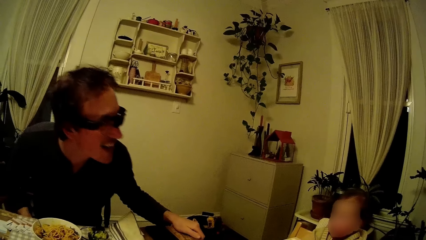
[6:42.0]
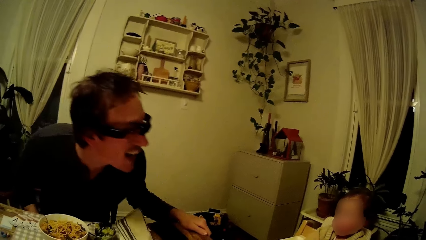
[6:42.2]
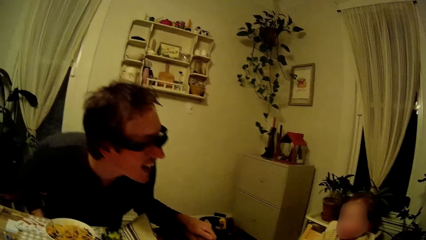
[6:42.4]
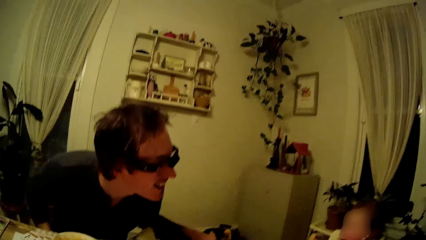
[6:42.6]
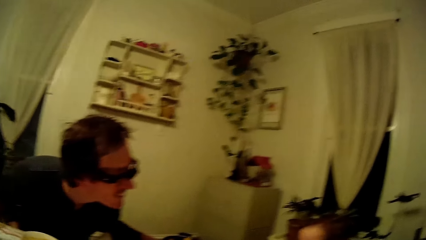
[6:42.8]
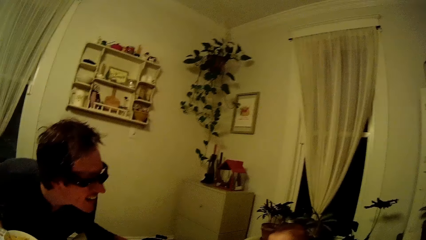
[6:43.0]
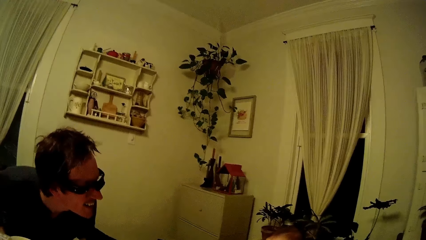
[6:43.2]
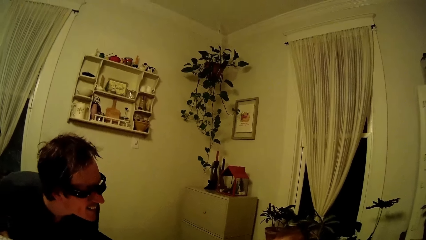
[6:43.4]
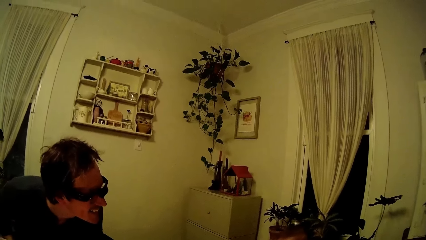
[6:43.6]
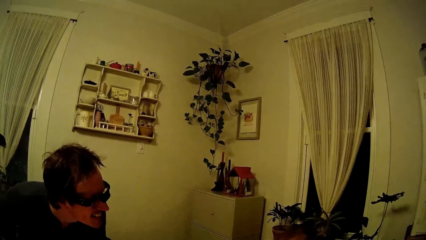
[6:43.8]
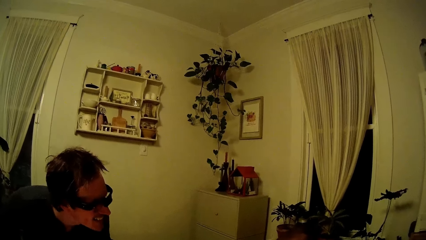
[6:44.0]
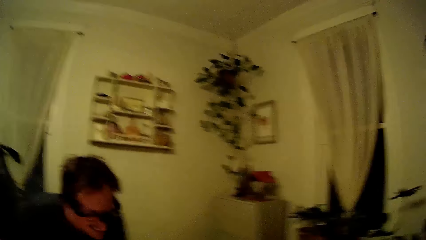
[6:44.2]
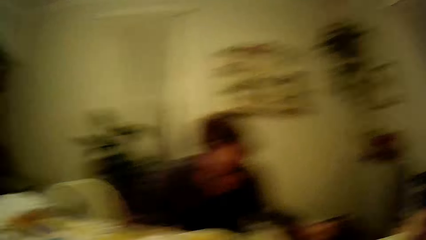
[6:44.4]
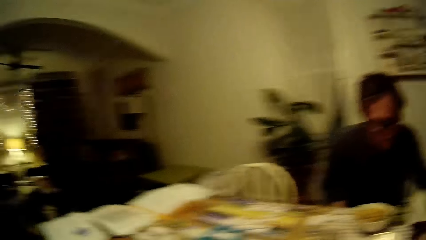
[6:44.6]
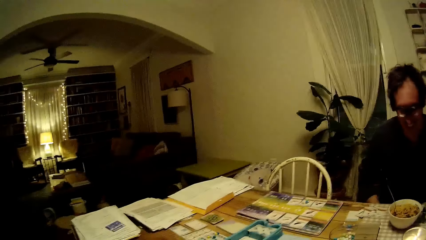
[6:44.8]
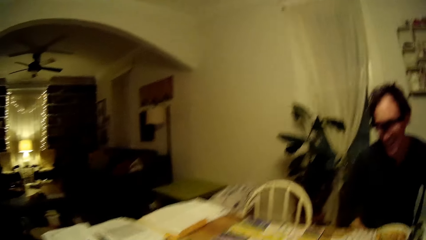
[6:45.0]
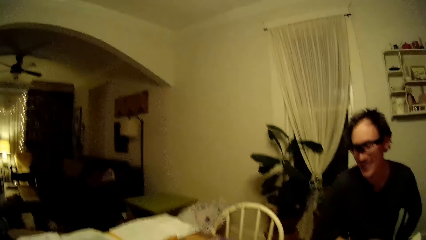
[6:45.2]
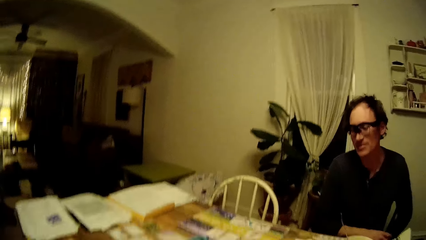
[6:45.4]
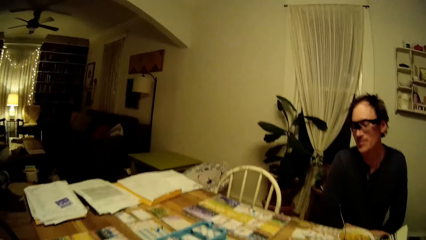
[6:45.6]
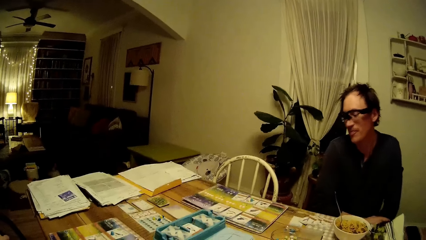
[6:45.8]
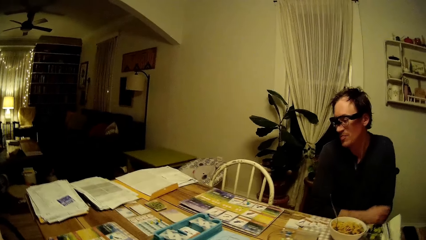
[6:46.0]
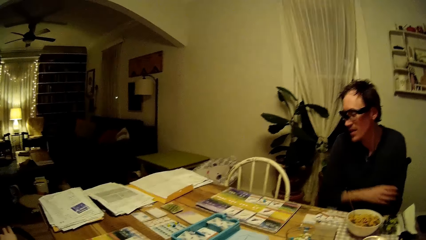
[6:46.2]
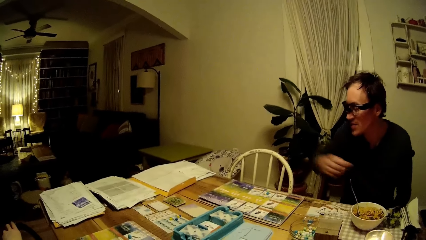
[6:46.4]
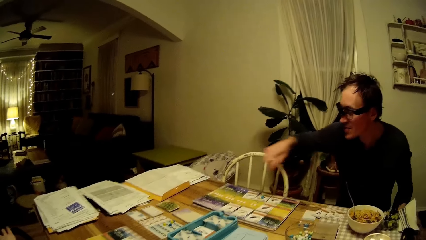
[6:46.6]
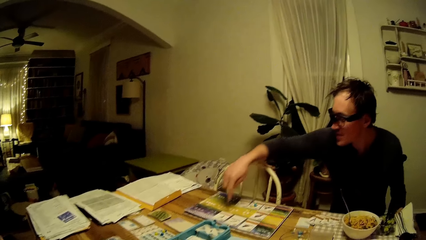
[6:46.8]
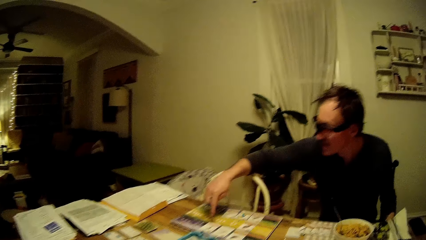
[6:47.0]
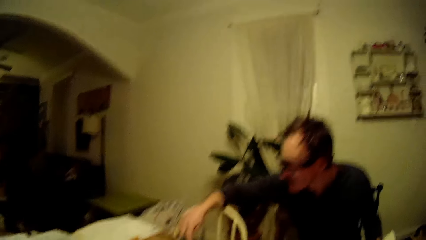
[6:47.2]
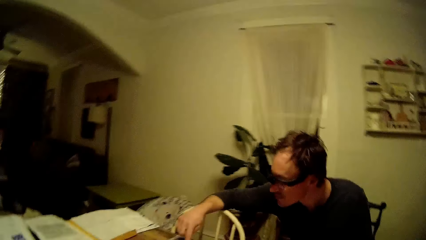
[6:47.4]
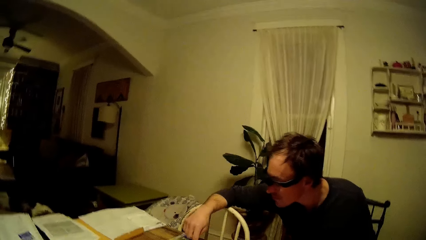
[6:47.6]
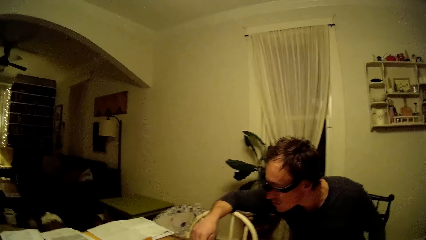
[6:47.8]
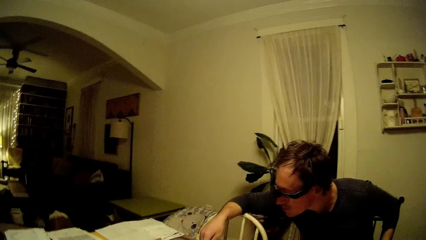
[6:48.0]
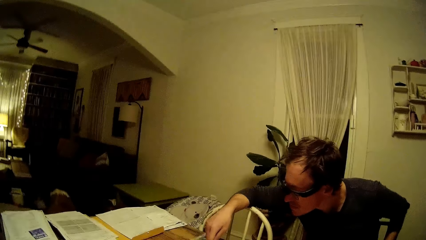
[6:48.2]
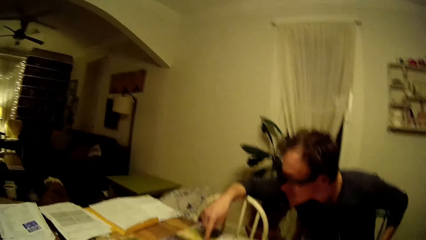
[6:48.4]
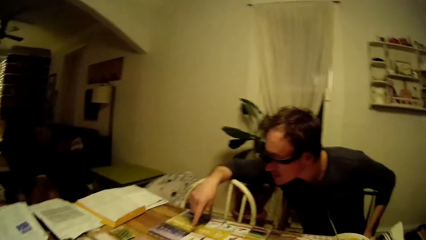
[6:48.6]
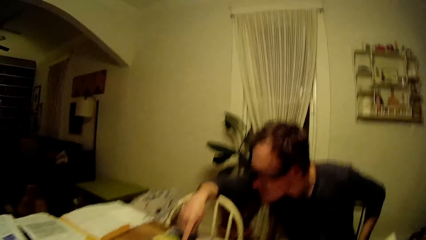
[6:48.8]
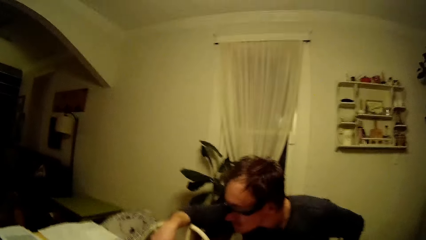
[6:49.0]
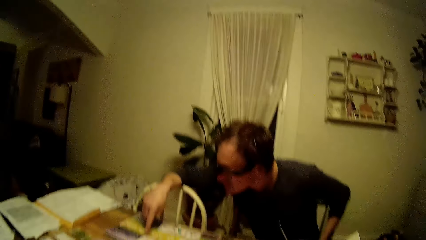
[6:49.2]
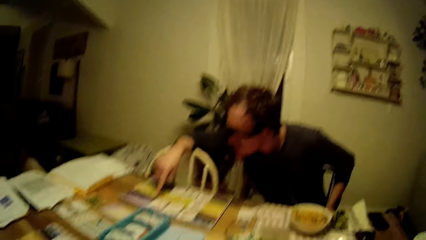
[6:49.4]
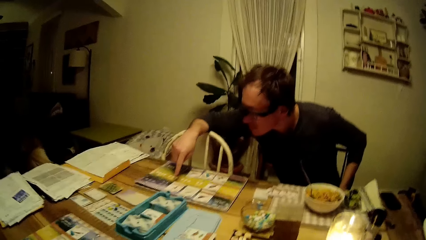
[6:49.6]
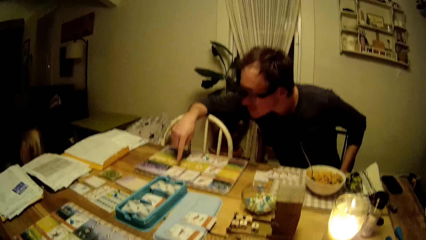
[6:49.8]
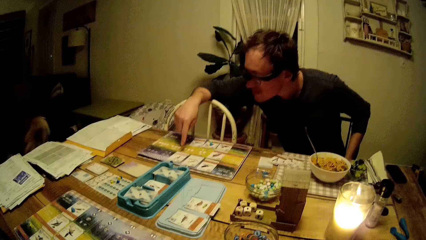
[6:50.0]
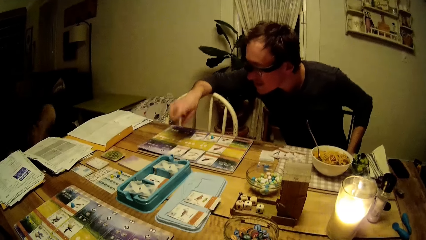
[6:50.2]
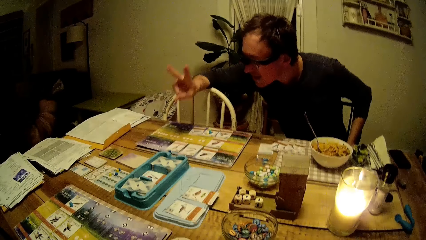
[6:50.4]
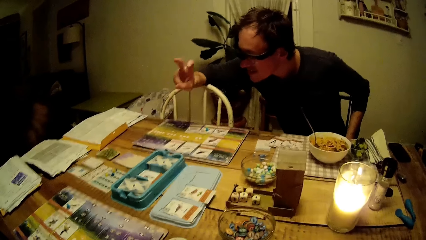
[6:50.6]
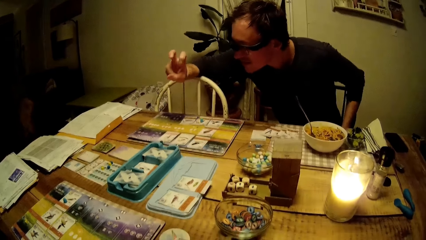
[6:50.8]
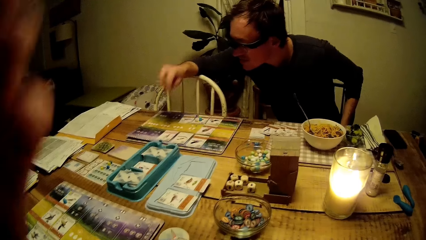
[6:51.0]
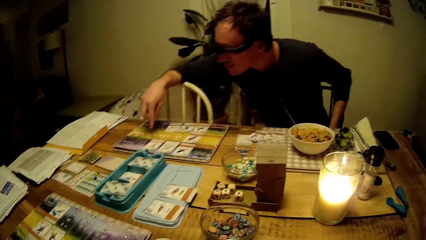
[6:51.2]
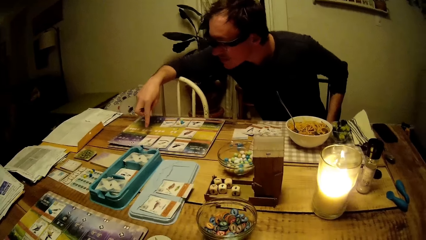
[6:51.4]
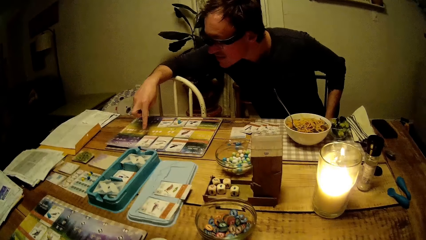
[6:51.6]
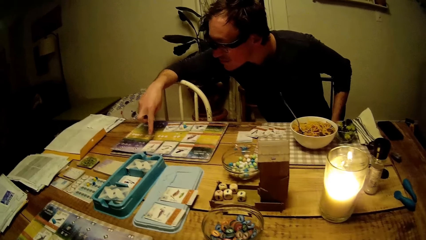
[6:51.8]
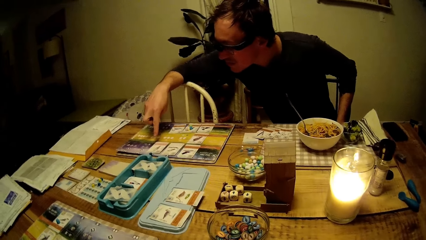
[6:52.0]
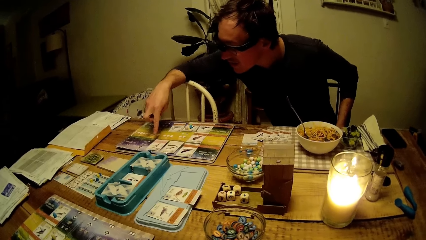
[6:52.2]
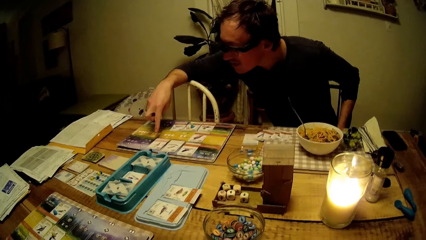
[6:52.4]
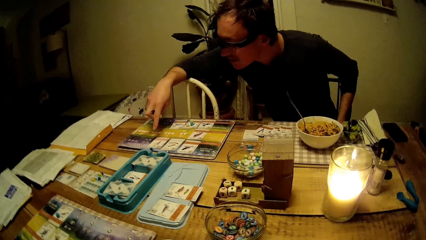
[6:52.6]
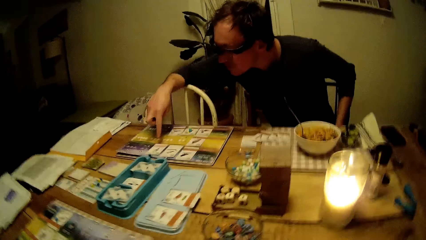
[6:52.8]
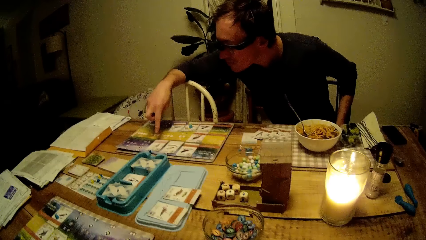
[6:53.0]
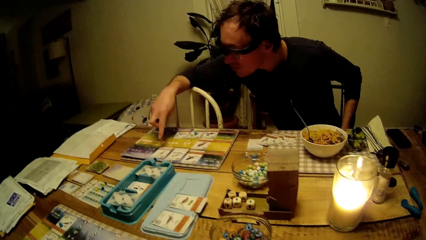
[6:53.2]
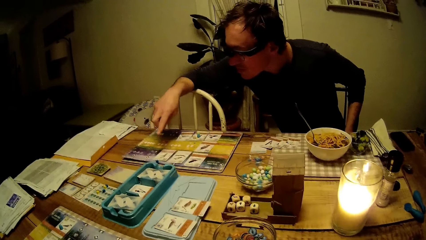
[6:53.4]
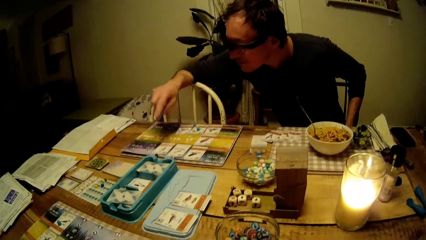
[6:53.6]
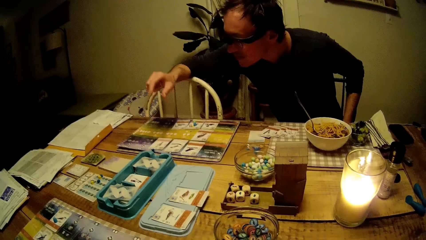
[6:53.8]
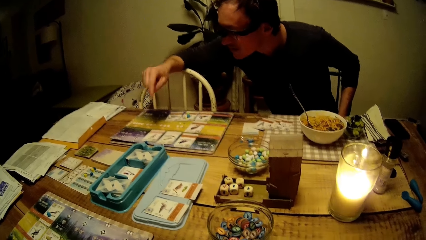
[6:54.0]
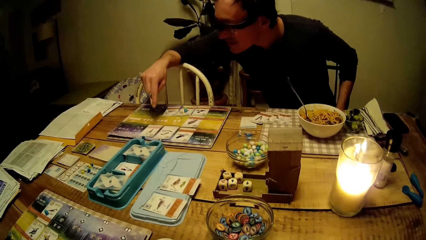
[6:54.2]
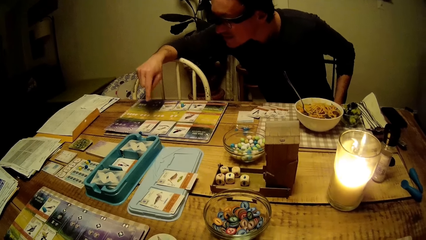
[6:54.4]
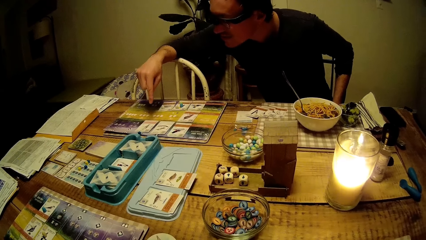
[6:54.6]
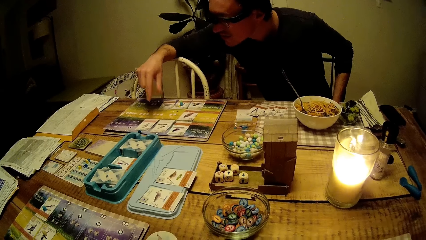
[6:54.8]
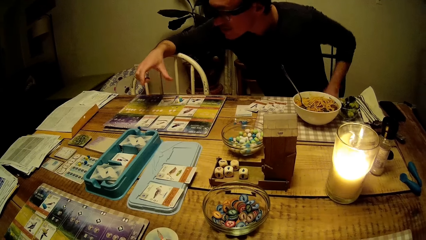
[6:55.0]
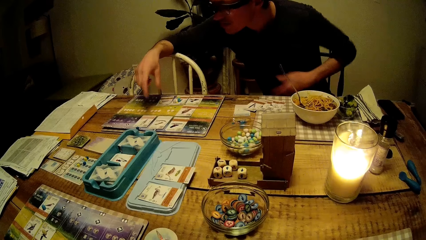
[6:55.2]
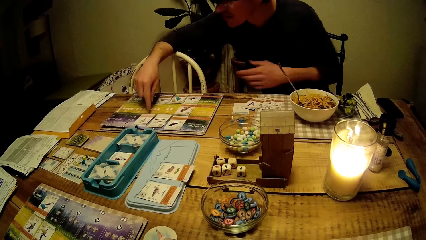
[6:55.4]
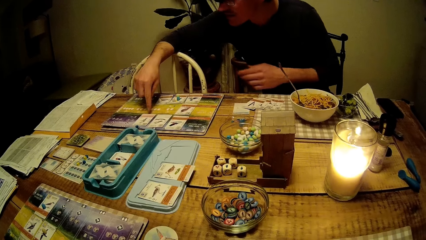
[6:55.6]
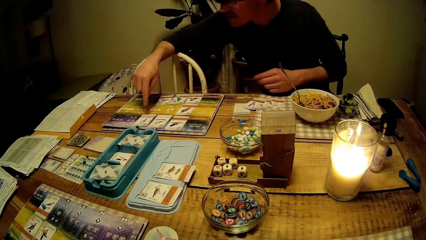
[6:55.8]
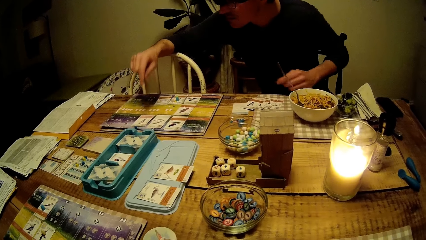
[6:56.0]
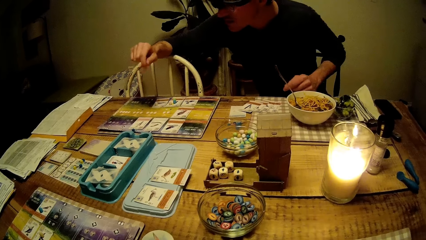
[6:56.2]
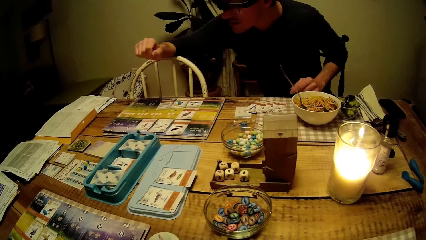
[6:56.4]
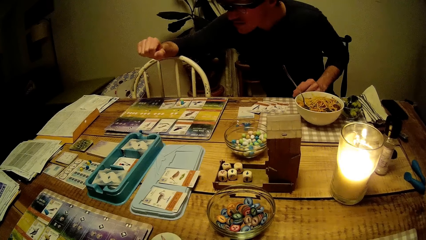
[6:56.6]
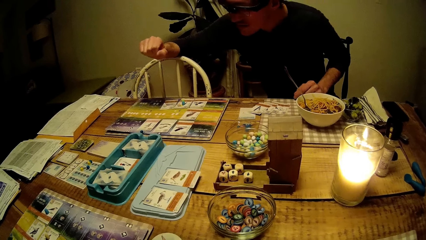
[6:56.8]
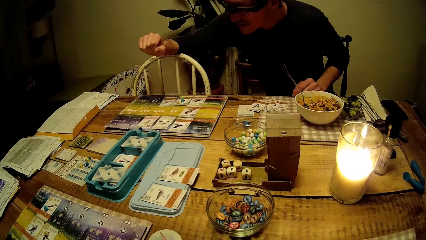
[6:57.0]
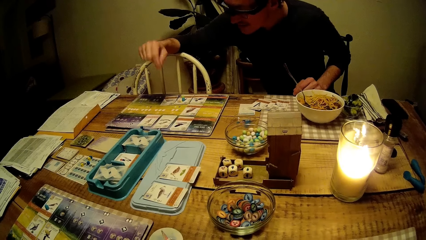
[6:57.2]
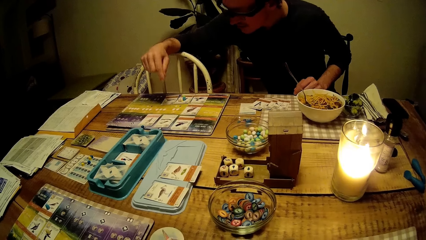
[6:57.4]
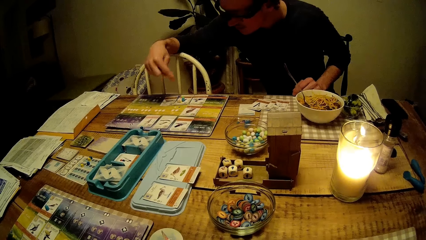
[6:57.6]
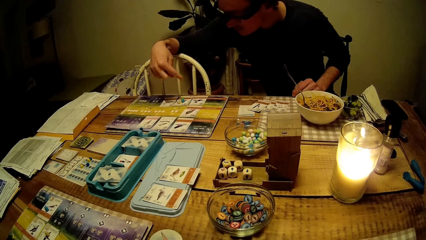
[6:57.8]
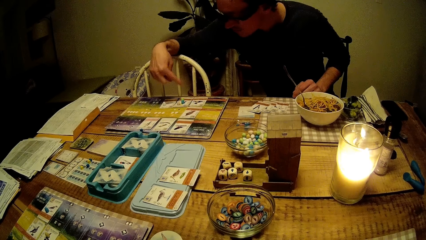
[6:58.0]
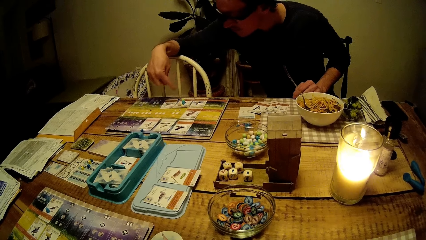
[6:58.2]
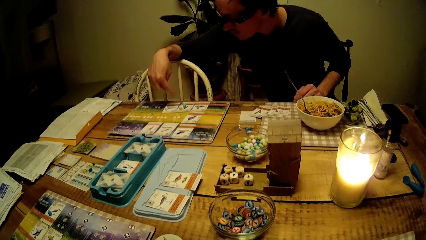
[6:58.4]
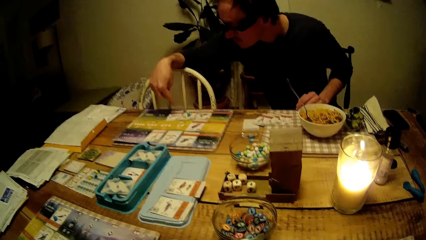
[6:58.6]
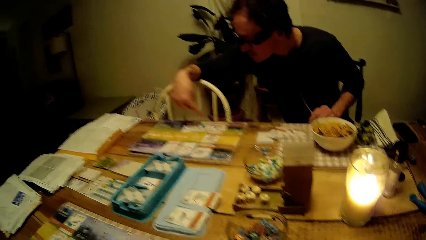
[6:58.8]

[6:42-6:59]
A man points at cards on the table. The man moves his right hand. The brown dog moves around the house.
